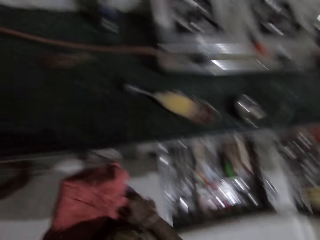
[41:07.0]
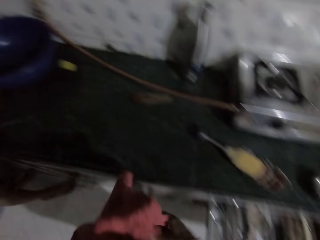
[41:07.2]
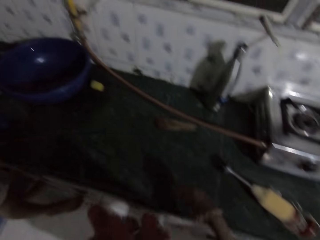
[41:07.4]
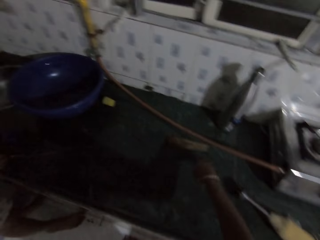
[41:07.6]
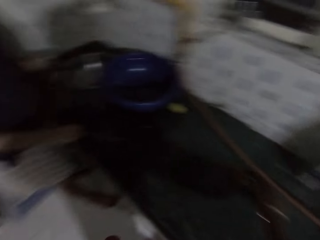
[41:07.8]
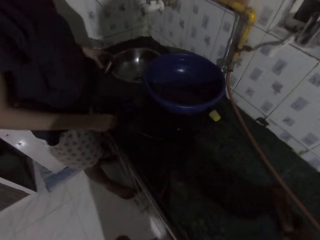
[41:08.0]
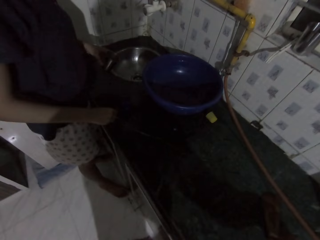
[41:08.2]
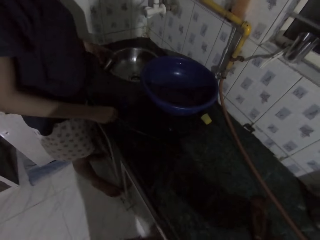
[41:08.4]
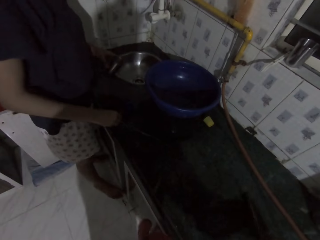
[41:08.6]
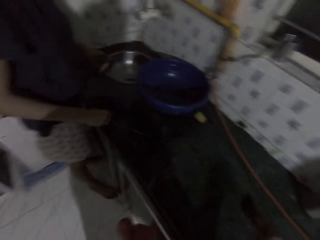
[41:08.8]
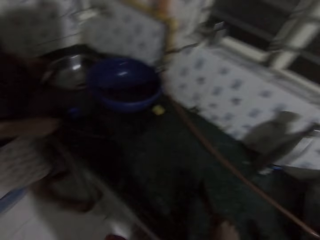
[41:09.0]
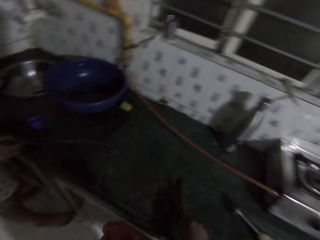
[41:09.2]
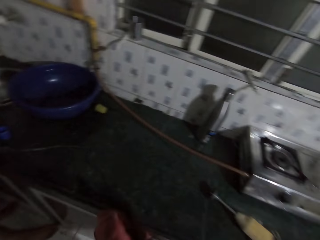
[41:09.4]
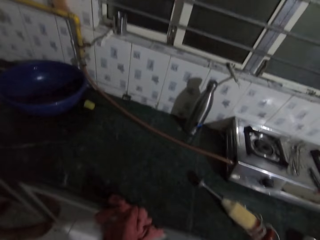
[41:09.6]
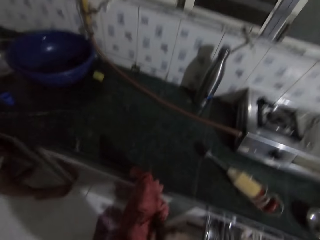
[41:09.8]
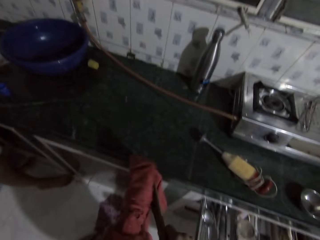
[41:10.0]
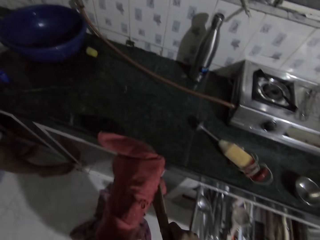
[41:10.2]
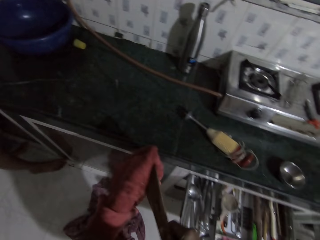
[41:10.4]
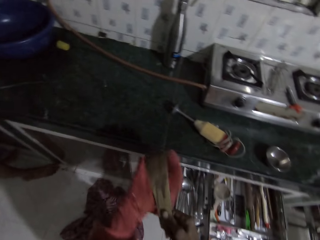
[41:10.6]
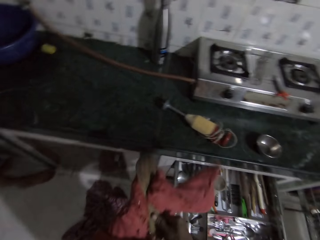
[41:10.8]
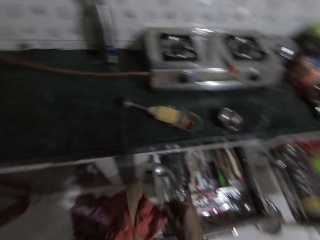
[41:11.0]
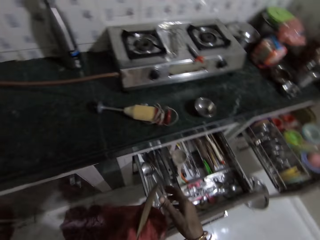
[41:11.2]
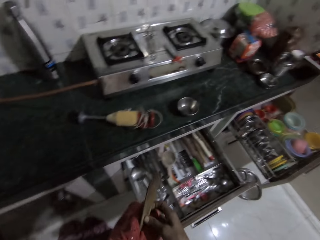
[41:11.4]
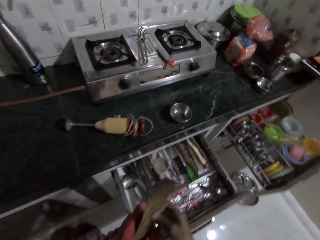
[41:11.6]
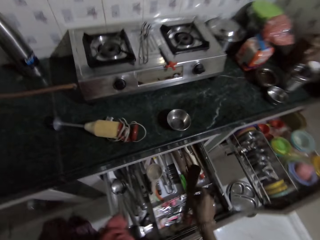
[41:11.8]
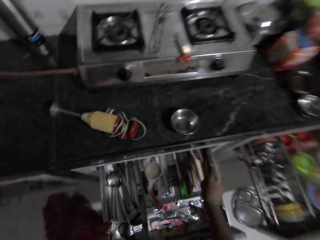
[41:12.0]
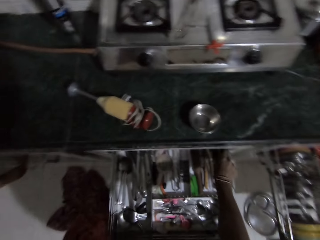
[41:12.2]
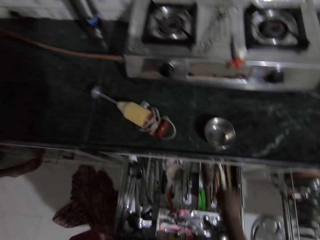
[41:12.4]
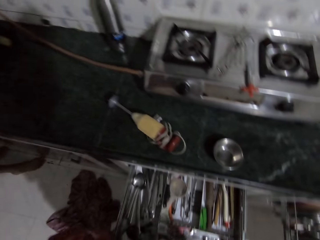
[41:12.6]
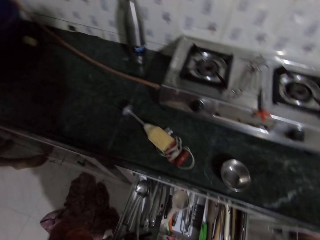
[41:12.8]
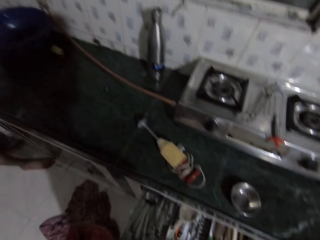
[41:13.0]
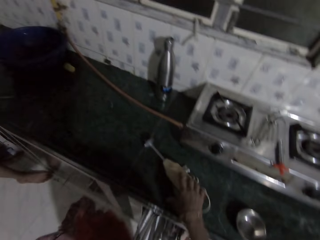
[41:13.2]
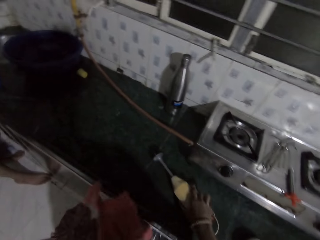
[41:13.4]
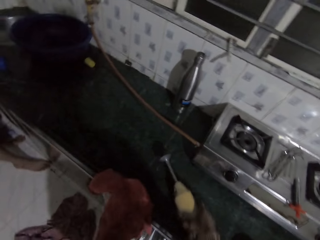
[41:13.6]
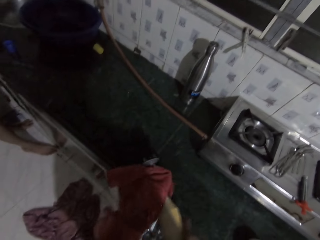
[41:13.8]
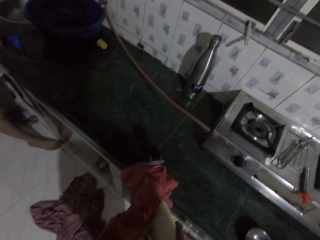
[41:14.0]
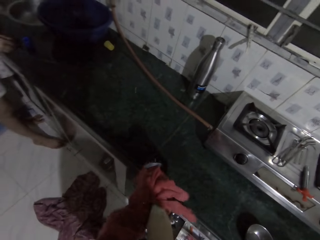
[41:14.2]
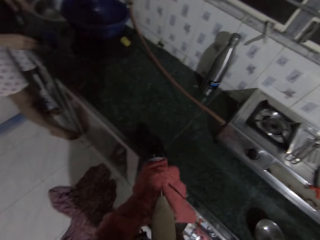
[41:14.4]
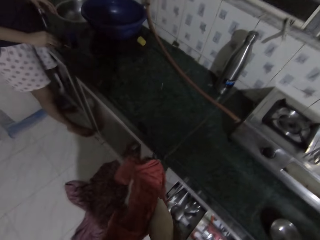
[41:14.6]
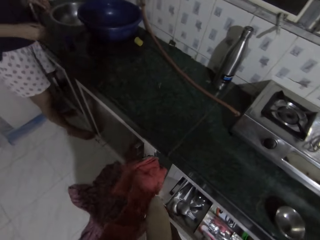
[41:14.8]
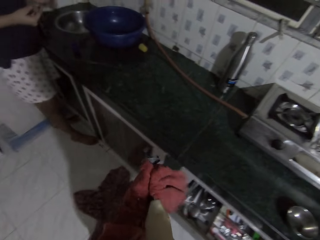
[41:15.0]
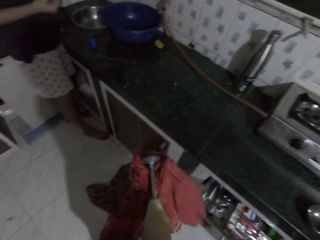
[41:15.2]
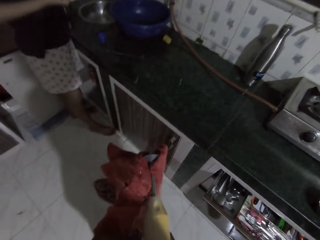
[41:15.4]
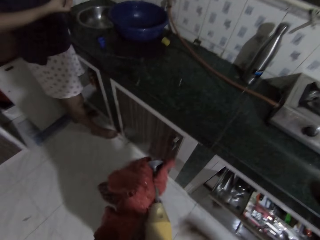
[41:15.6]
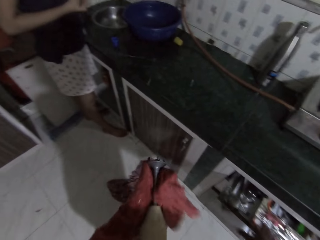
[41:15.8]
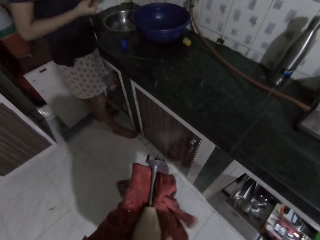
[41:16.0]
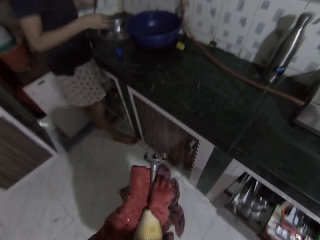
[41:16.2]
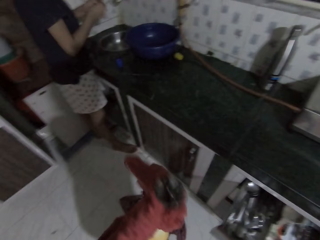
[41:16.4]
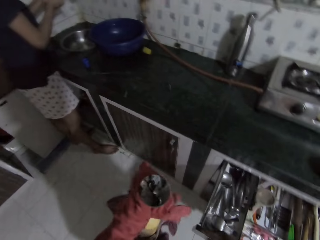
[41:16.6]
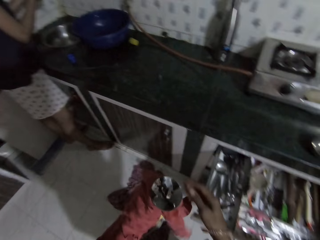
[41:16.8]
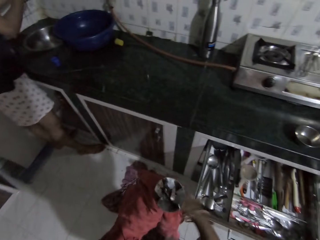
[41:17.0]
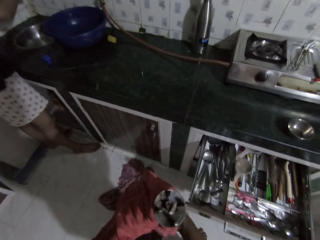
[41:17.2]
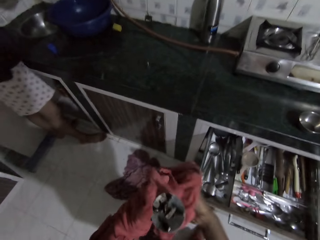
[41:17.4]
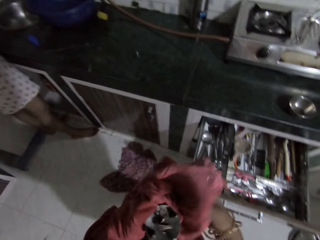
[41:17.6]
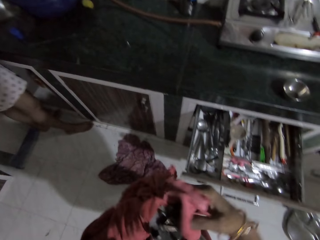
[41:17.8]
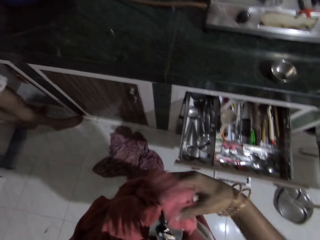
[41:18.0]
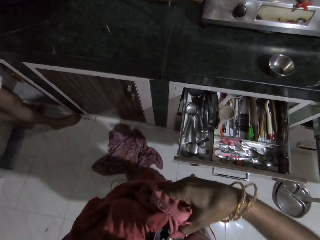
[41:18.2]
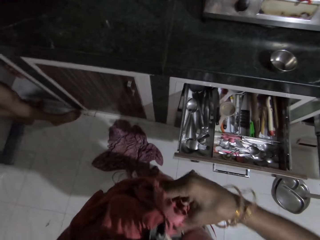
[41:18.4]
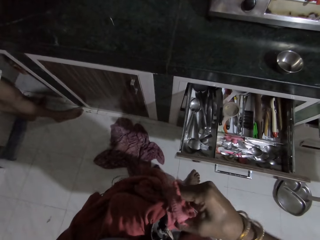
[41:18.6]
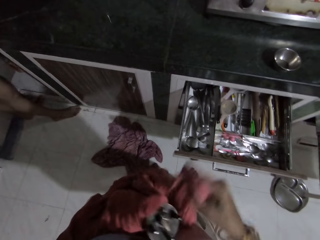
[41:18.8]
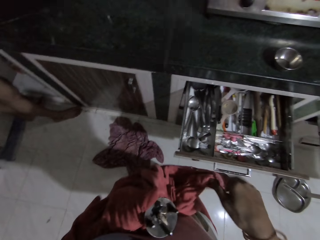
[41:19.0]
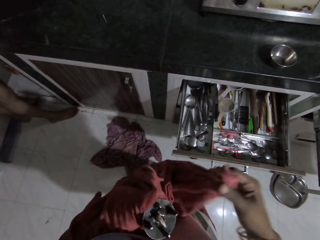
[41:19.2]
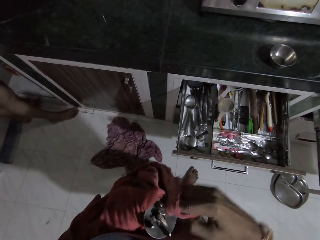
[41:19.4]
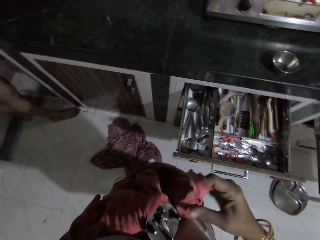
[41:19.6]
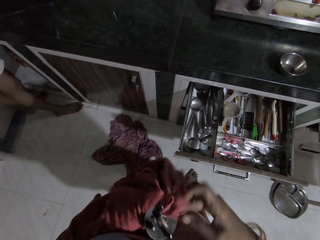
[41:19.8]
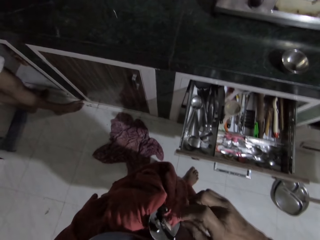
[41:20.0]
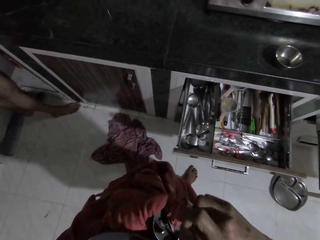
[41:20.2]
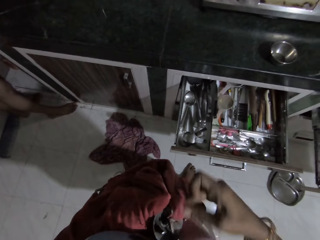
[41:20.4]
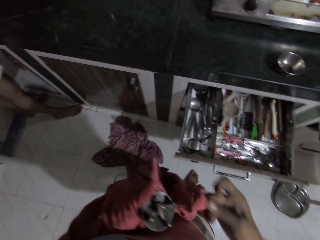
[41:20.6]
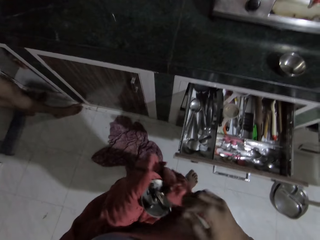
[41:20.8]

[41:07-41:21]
The camera wearer touches the rag in her left hand with her right hand. She picks a wooden spatula from the slab with her right hand. A woman rubs the slab with the tips of her right fingers. The camera wearer cleans the wooden spatula with the rag in her left hand. She drops the wooden spatula in the drawer with her right hand. She picks a stick blender from the slab with her right hand. She cleans the stick blender with the rag in her left hand. She pulls the drawer with her right hand. She grabs the rag with her hands. She cleans the stick blender shaft with the rag in her right hand.

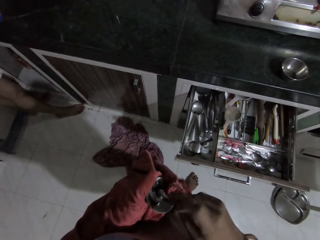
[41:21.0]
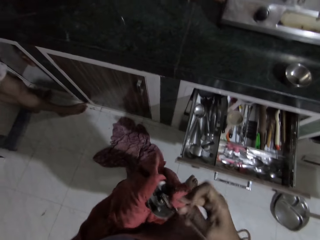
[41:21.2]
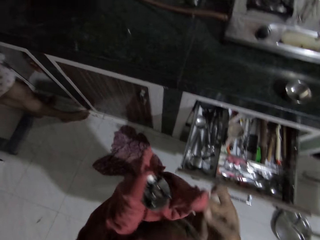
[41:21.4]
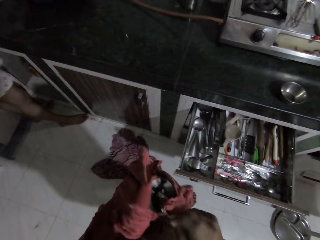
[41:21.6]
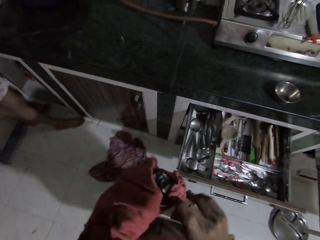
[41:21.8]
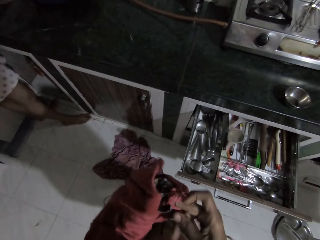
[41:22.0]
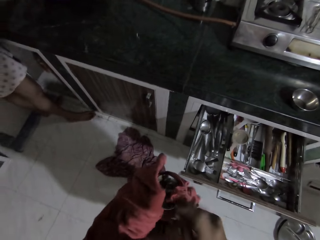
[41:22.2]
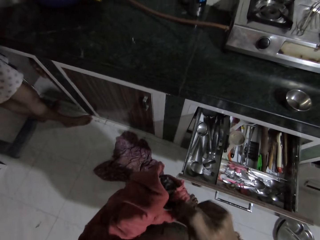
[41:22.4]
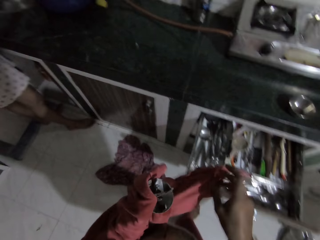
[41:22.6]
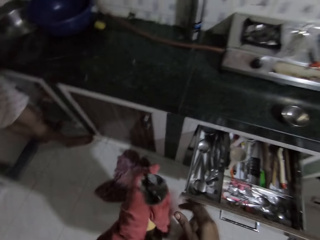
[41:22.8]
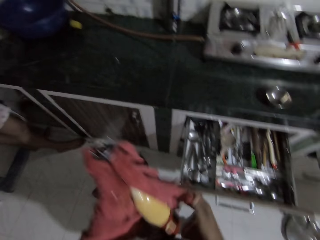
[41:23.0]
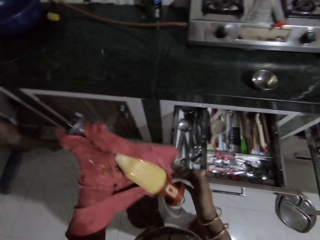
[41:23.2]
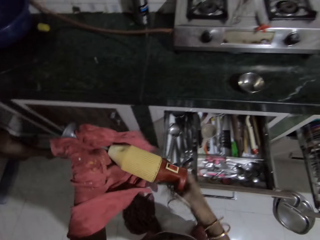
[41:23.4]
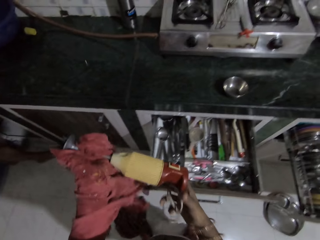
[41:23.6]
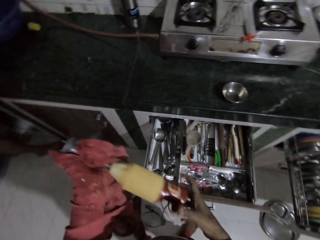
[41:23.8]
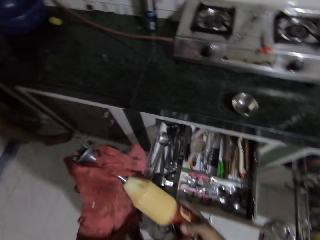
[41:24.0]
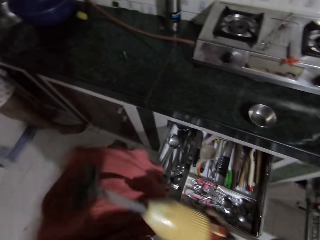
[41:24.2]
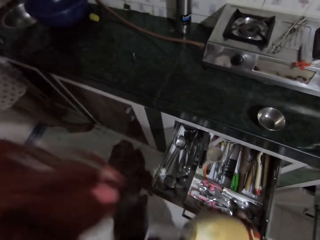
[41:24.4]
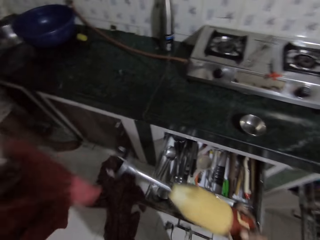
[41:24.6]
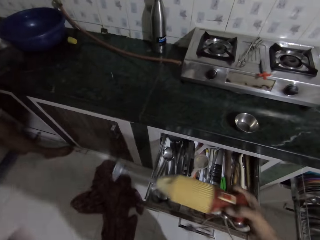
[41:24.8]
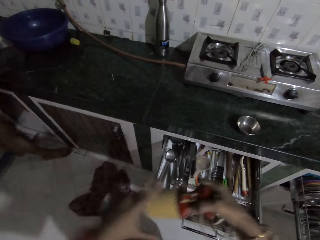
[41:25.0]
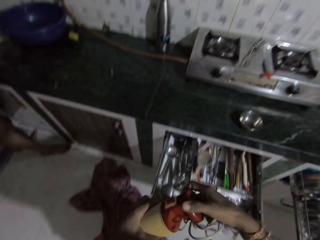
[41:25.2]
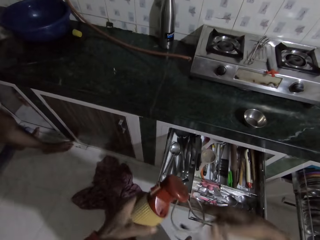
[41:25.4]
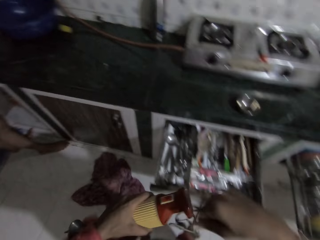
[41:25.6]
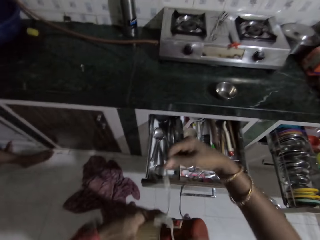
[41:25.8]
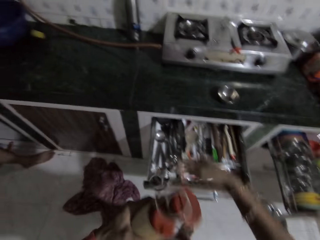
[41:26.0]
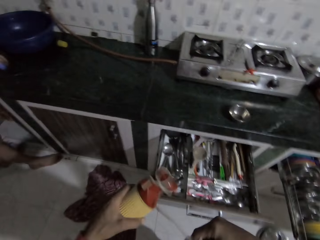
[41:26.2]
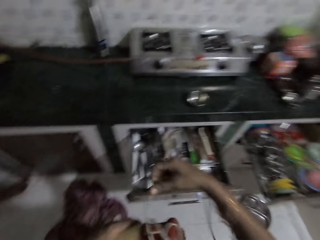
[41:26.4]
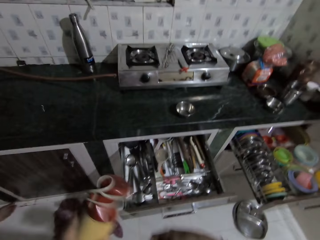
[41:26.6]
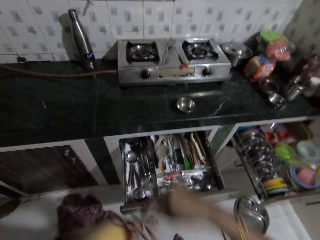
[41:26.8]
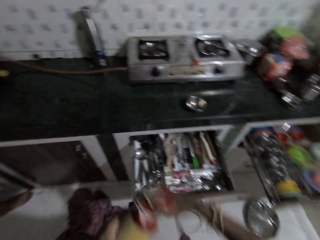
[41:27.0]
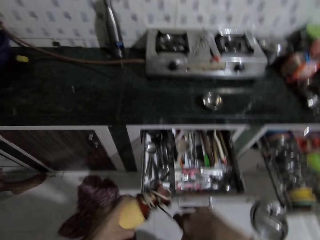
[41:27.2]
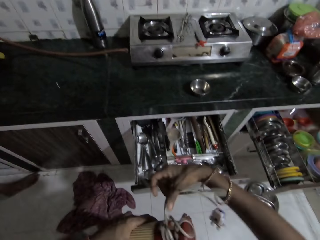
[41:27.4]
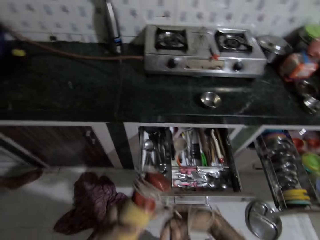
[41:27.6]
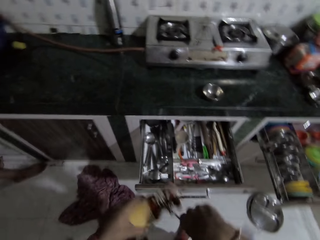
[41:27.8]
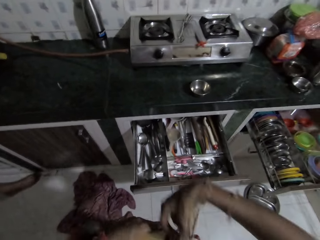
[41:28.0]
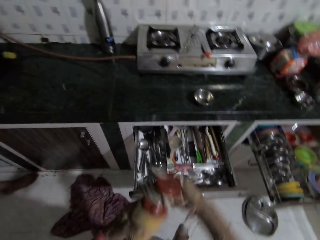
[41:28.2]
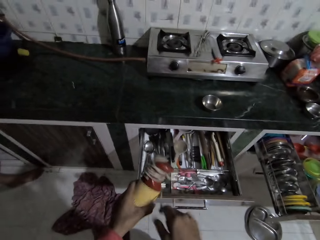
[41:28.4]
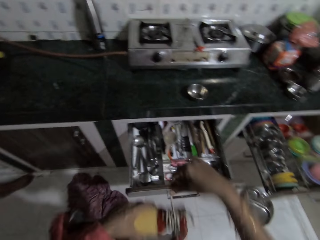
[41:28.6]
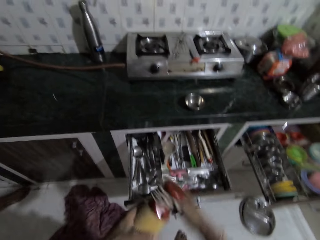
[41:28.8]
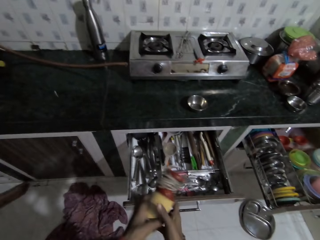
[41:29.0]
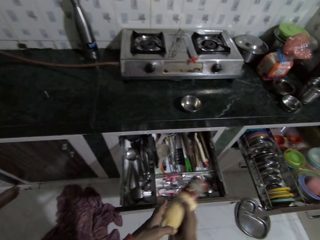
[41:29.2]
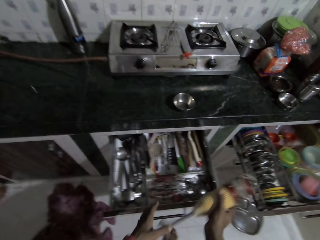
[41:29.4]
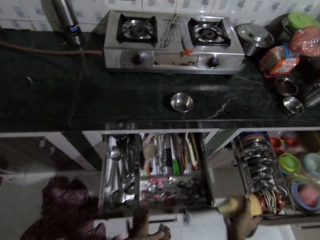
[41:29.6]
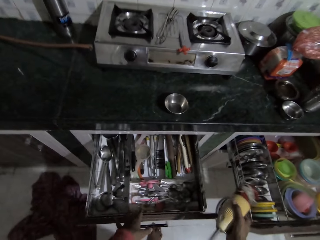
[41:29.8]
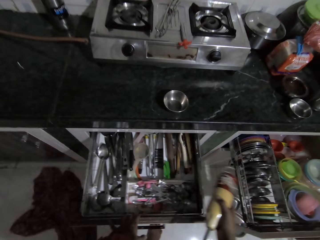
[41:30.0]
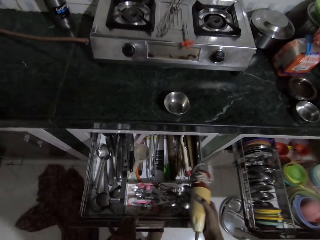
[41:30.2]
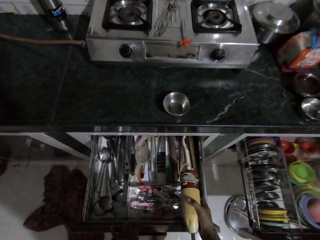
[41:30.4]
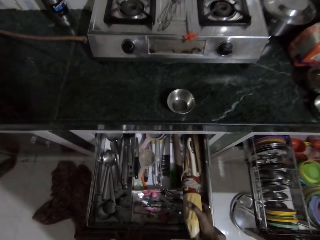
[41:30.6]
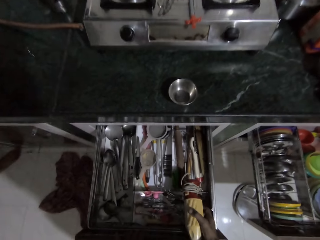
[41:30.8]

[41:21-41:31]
The camera wearer drops the rag from her right hand. She holds the stick blender with her right hand. She repositions the rag on her left hand. She passes the stick blender from her right hand to her left hand. She grabs the wire of the stick blender with her right hand and ties the wire on the stick blender with her right hand. She passes the stick blender from her left hand to her right hand. She pulls the drawer with her hands.
